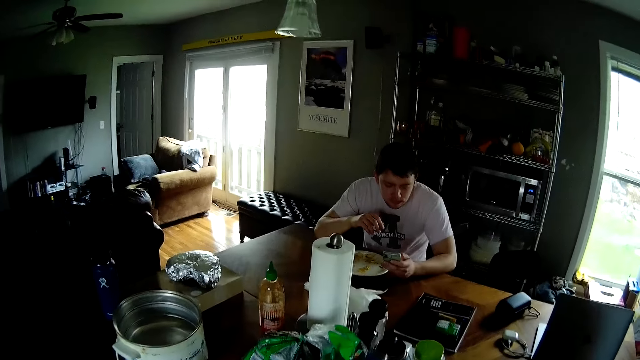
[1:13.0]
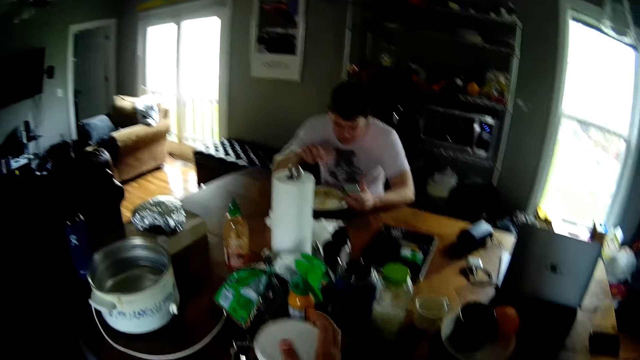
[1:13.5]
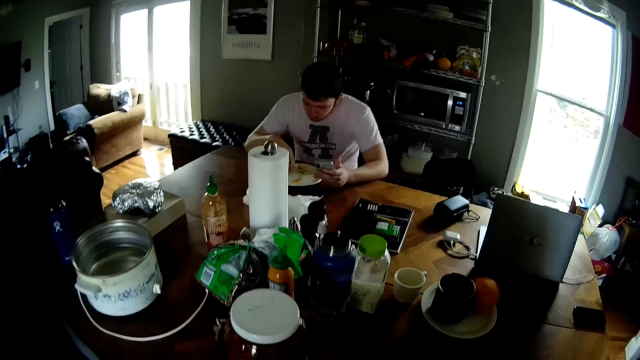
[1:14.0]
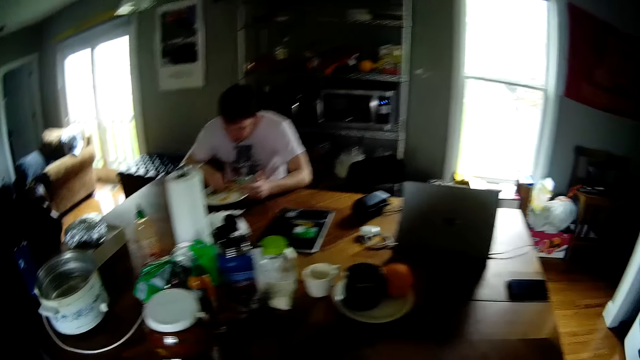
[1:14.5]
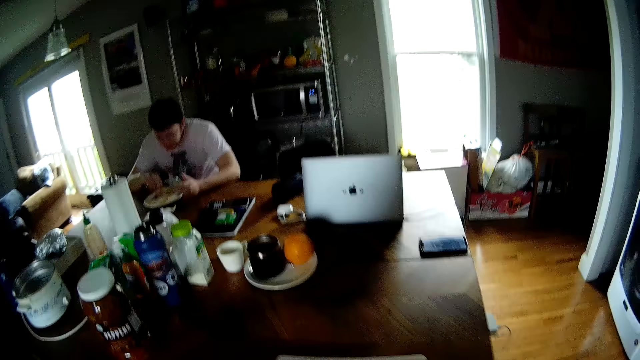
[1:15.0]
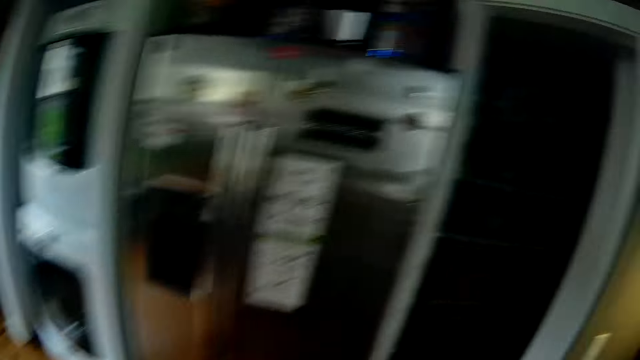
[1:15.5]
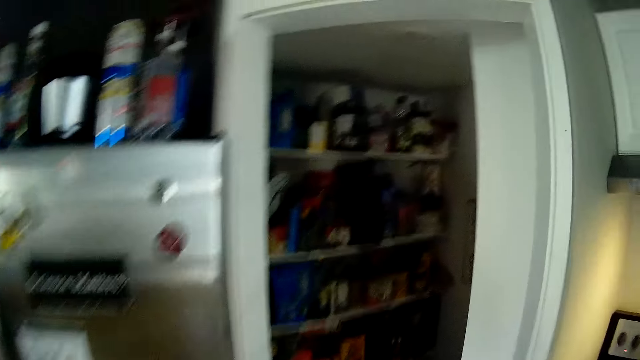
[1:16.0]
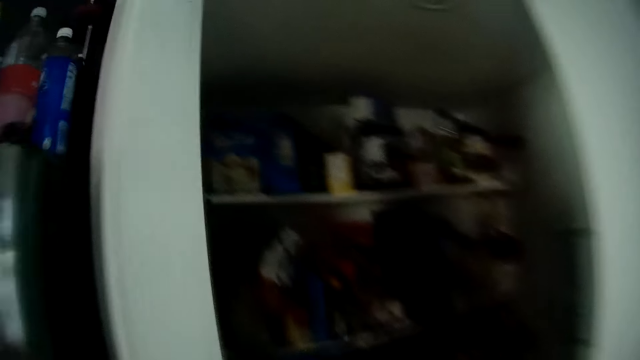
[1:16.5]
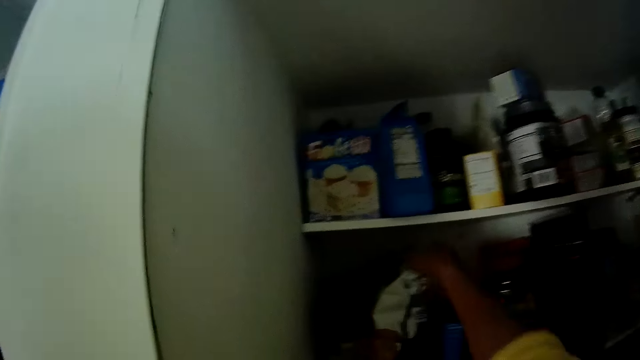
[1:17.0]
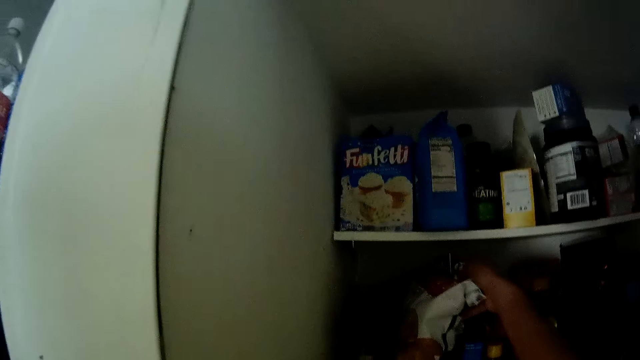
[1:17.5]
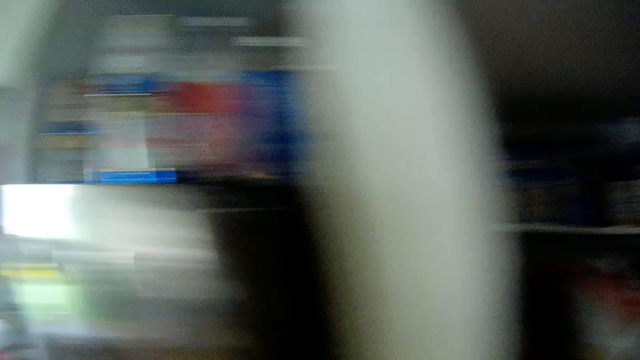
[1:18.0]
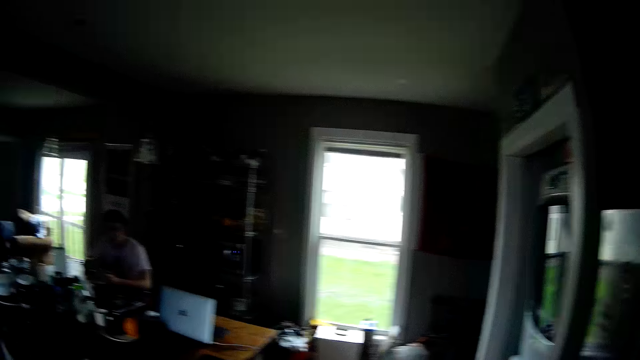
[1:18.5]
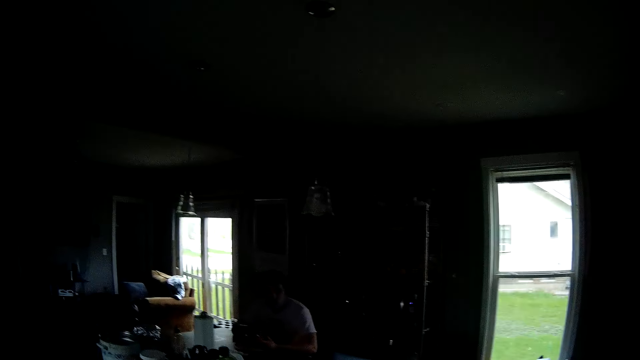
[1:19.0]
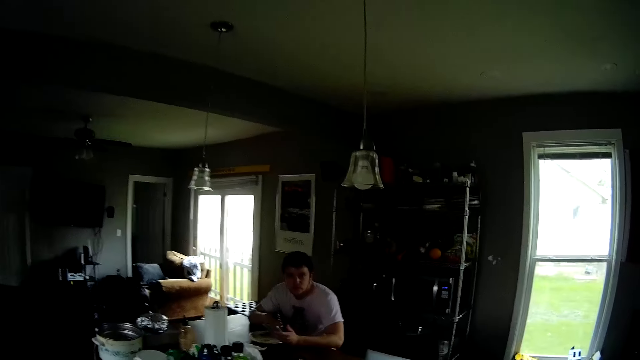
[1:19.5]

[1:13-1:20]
The man eats. The camera wearer walks around the house and talks to the man. He takes a plastic bag from a shelf in the fridge with his right hand. He walks around the house.
